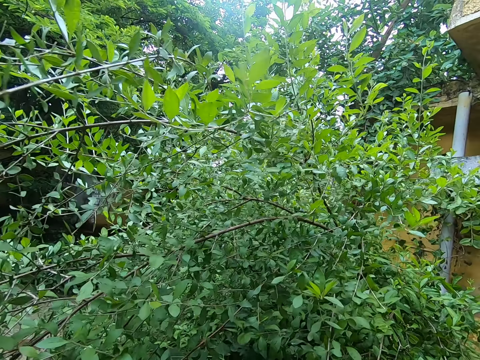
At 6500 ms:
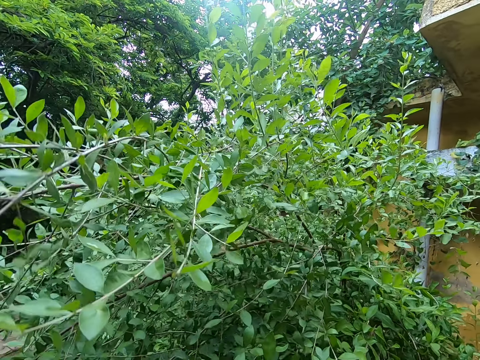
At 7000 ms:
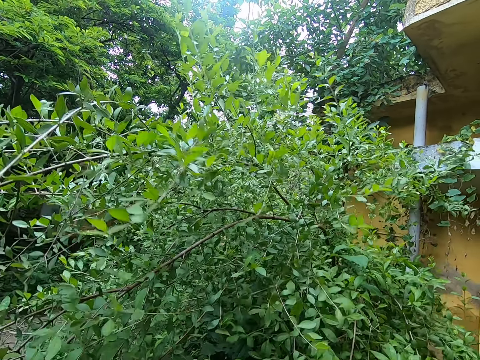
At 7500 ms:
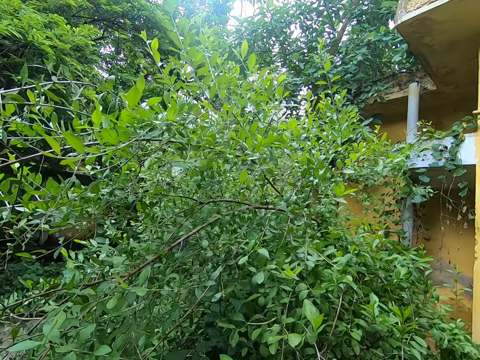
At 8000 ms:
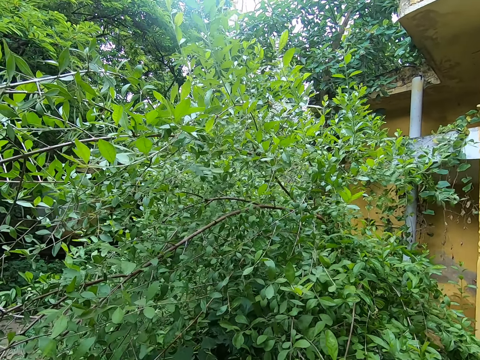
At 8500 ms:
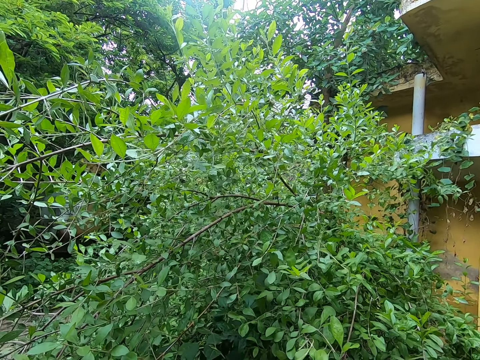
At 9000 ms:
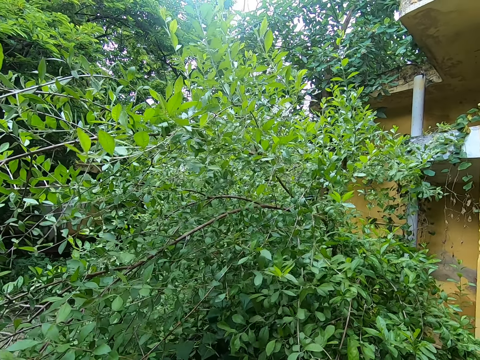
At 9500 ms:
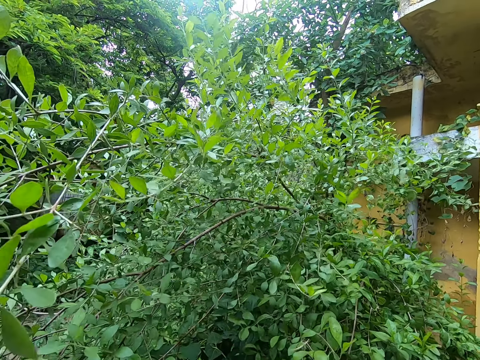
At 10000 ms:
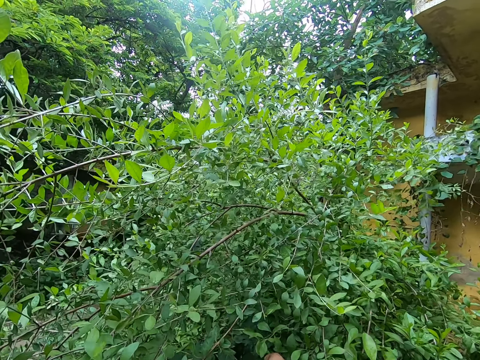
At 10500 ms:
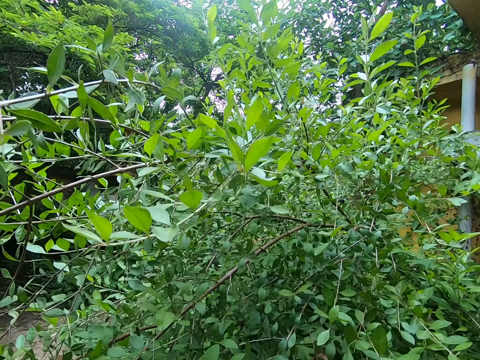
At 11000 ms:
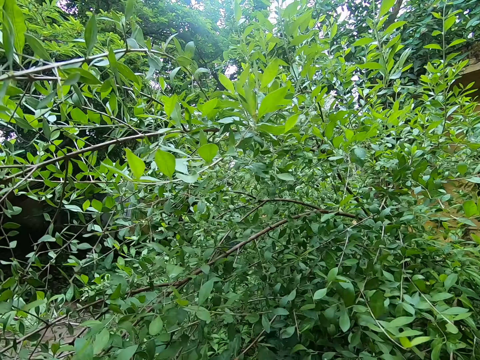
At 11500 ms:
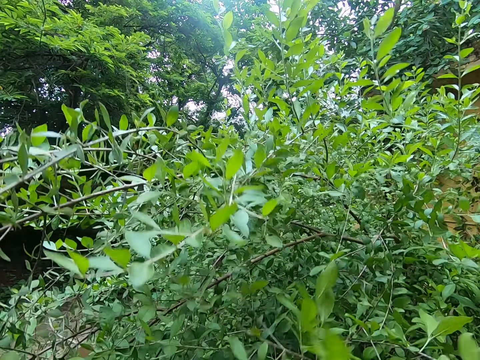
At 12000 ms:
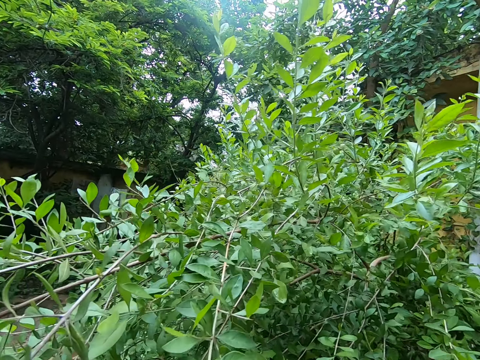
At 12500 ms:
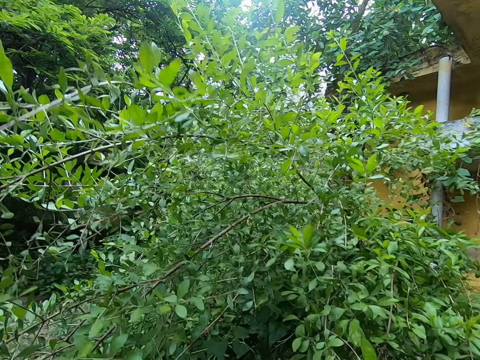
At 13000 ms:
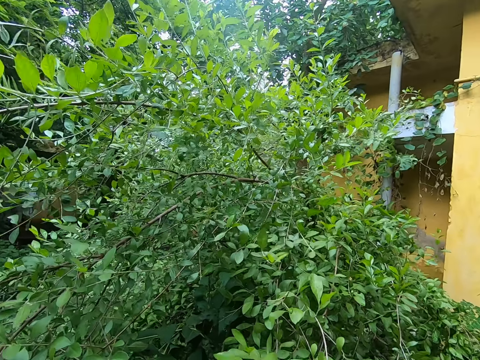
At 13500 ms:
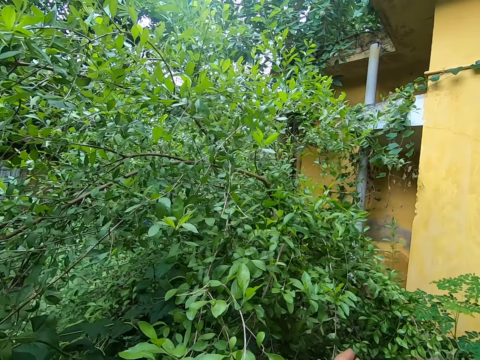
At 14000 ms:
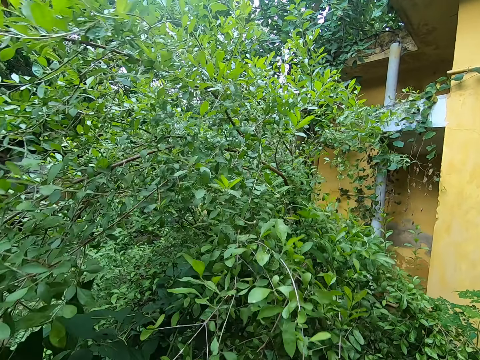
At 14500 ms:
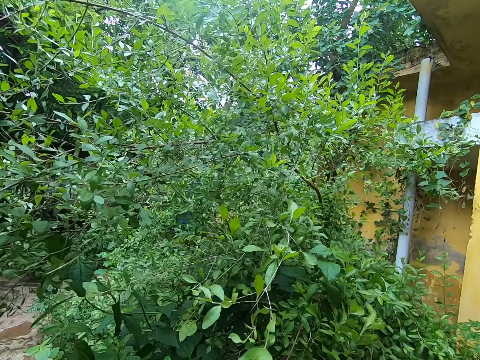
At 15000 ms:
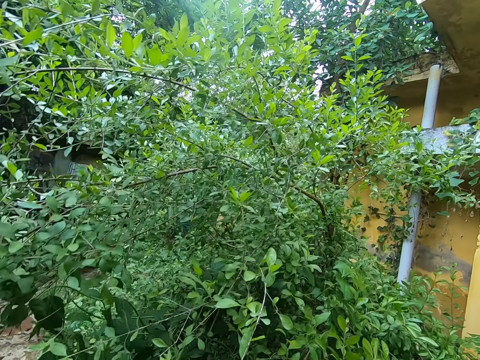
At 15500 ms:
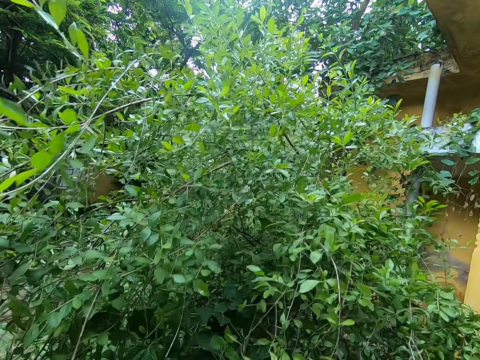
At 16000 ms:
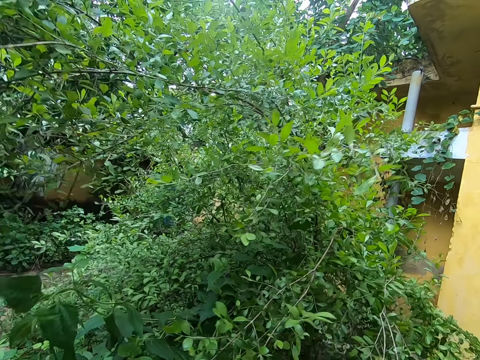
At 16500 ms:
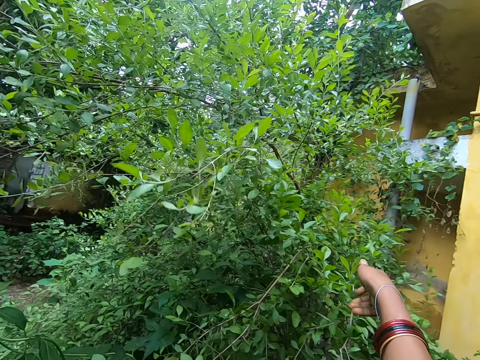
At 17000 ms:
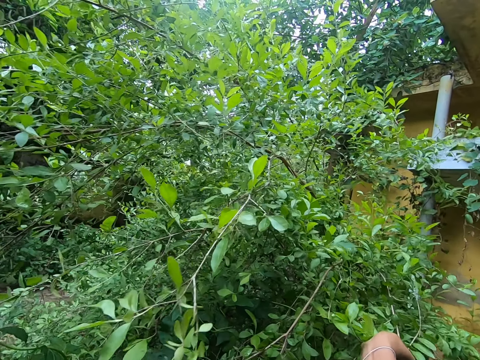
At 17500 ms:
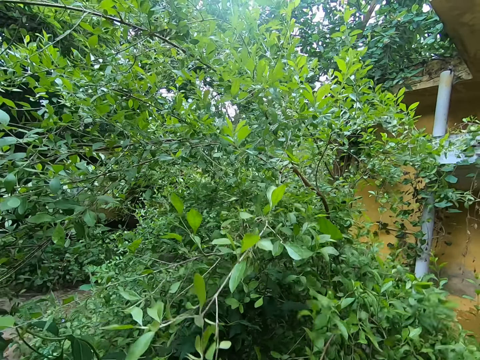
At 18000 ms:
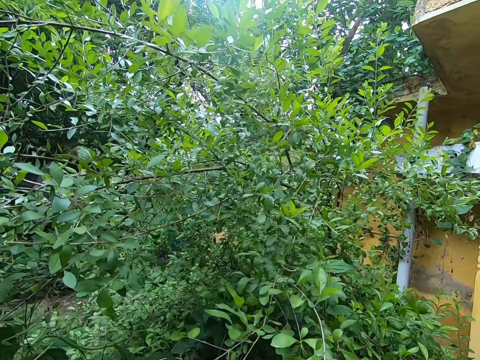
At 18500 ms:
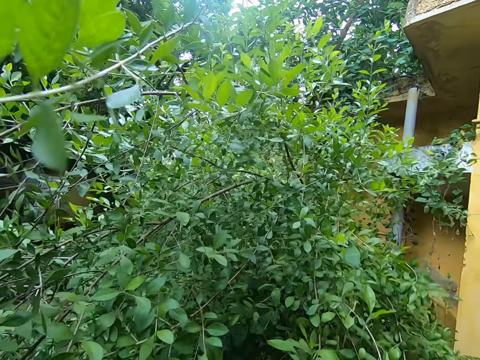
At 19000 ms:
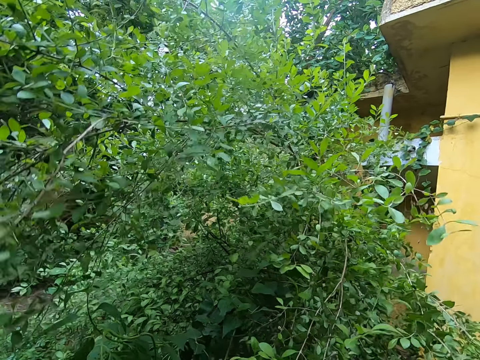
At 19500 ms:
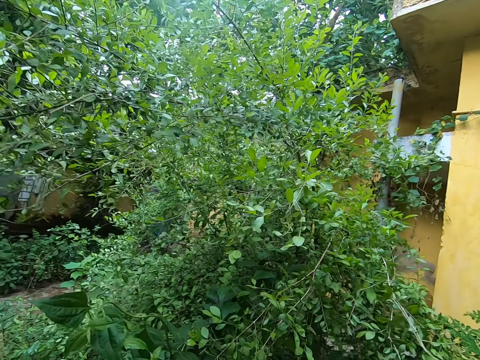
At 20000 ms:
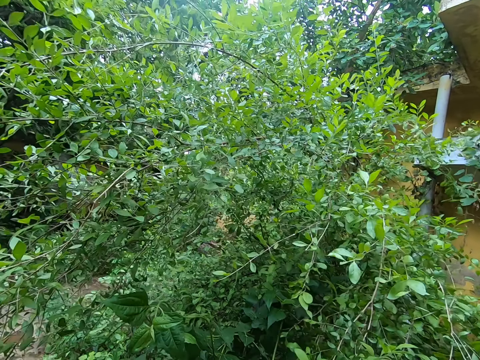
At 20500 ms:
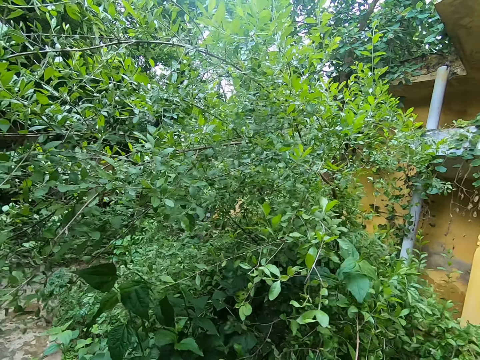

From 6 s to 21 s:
The camera wearer touches leaves. They pull the branch.

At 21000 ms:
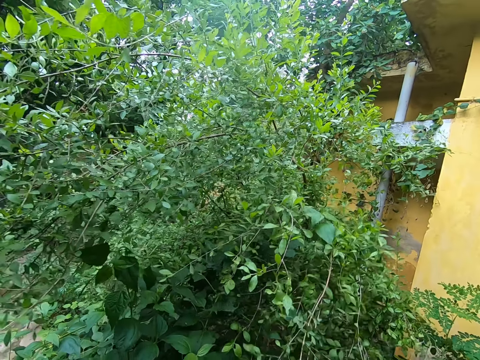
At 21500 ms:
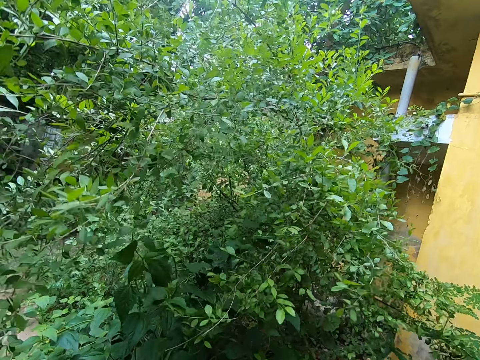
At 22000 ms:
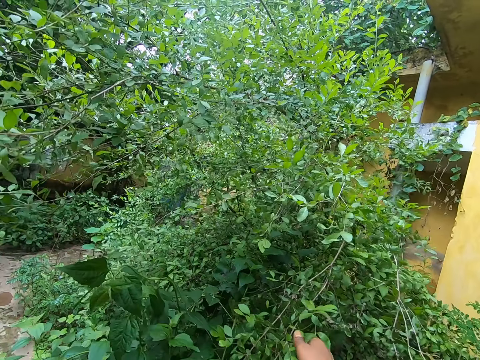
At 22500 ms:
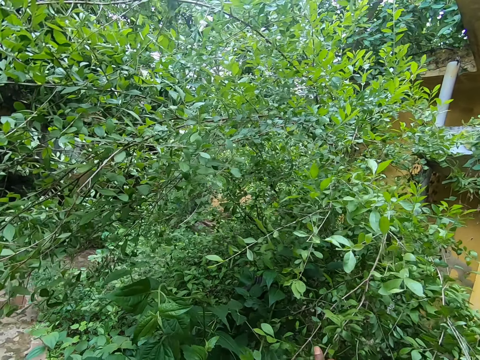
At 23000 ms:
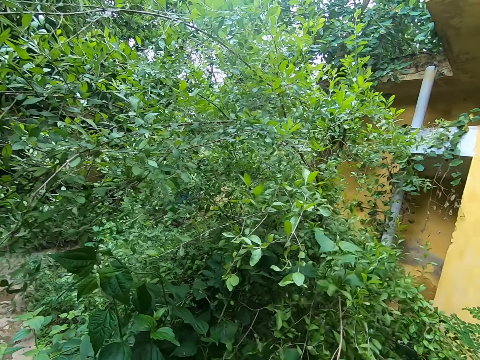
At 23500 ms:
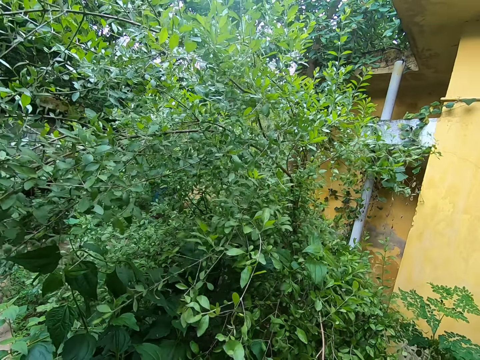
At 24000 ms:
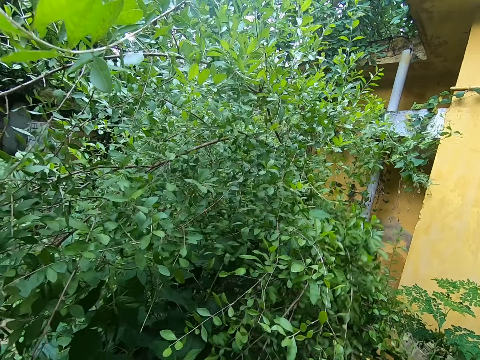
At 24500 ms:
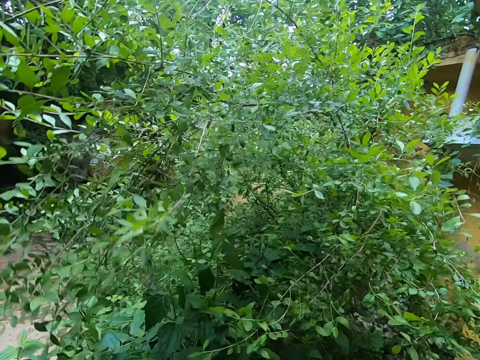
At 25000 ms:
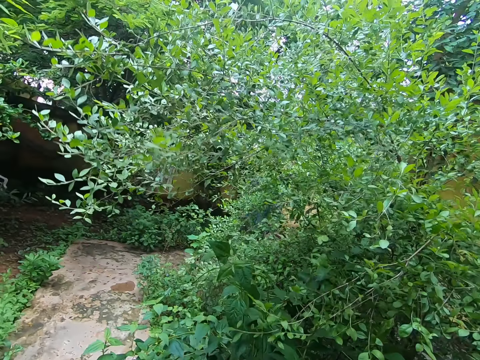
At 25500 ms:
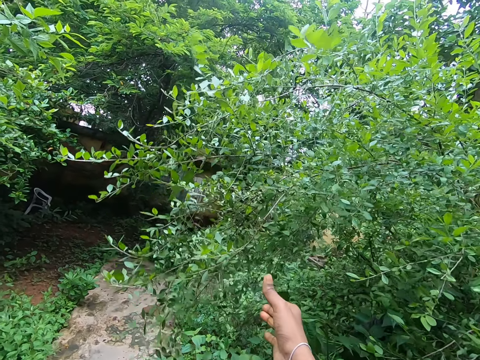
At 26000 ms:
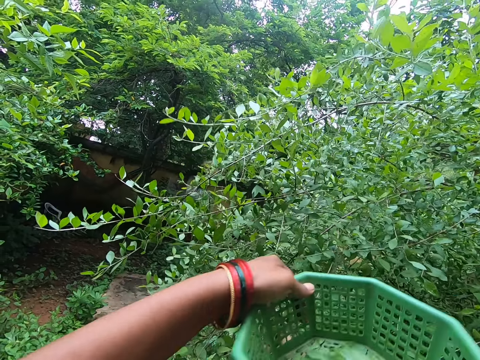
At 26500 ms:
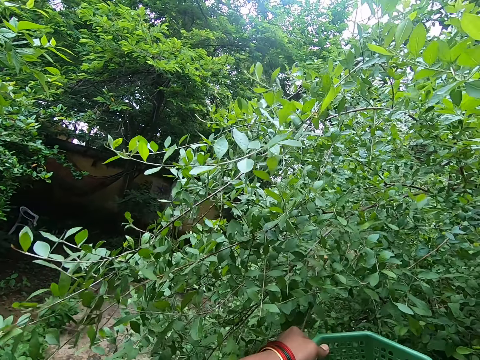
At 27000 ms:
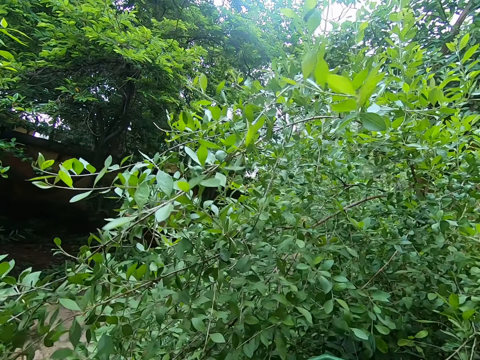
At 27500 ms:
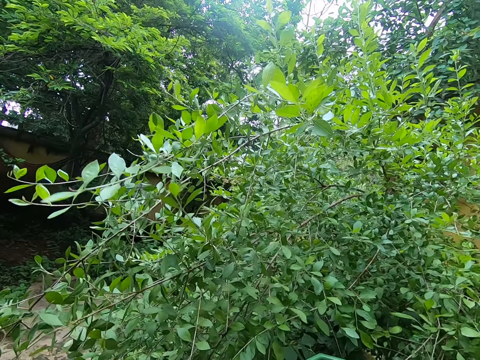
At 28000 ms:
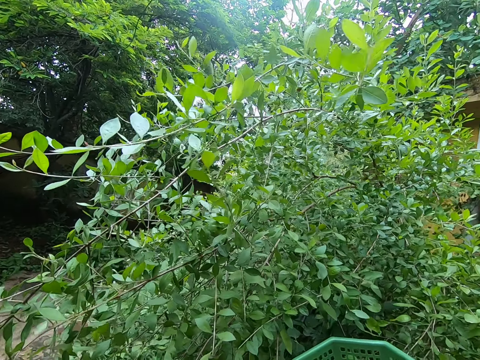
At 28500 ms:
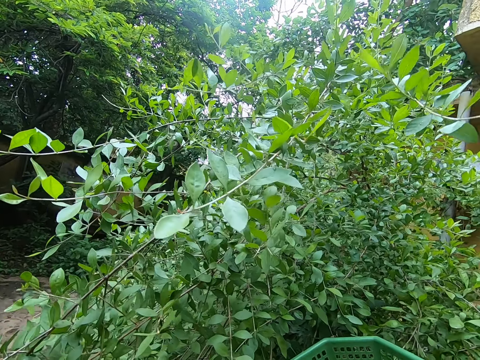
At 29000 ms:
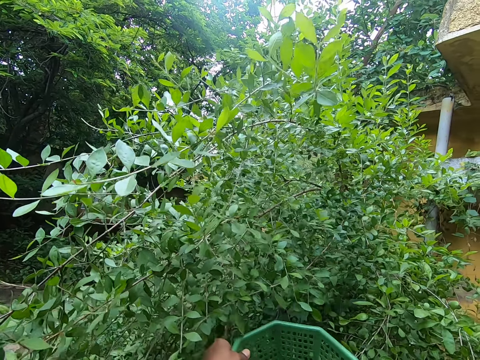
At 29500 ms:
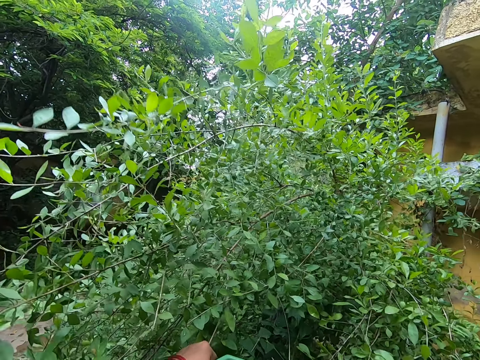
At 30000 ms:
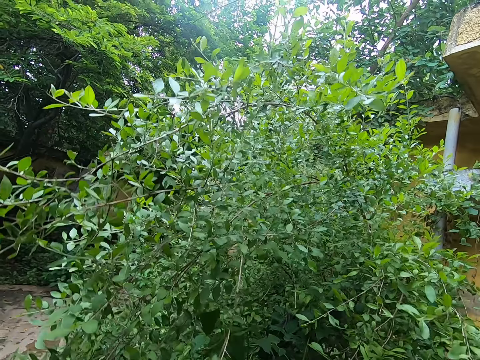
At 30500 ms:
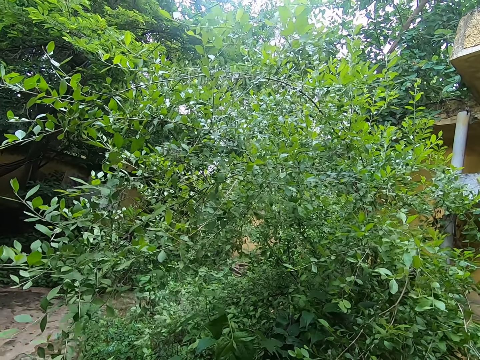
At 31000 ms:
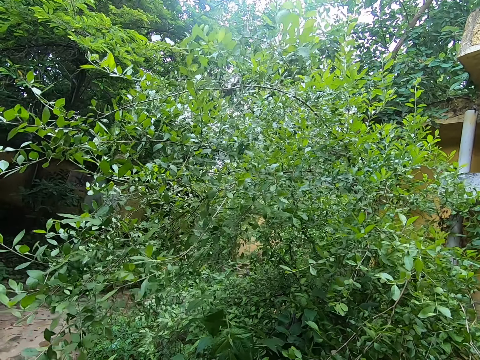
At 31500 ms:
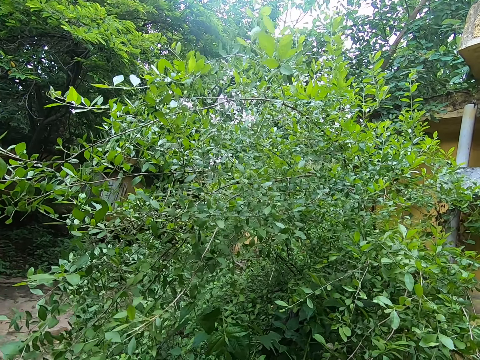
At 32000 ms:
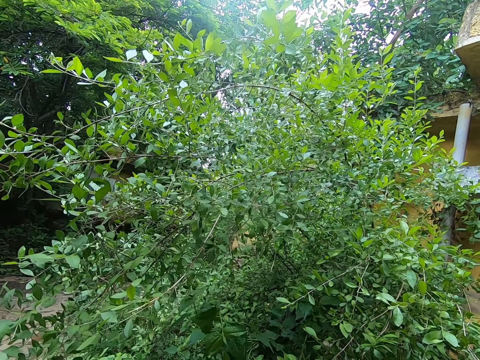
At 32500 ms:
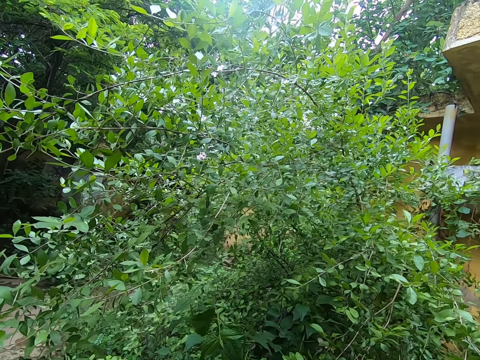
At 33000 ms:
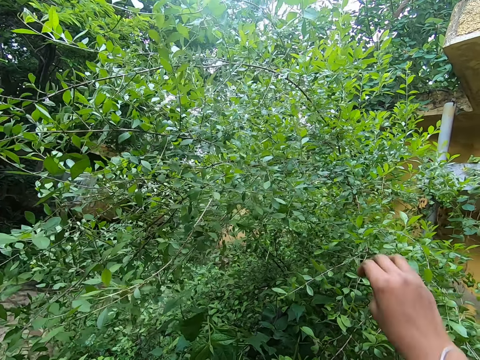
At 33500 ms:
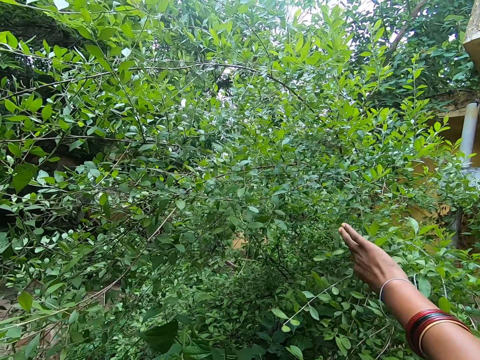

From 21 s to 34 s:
The camera wearer lifts up a basket. They pull the branch. They move the basket down. They move a hand forward.
